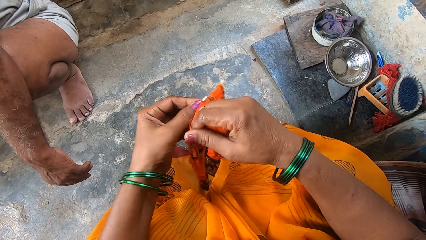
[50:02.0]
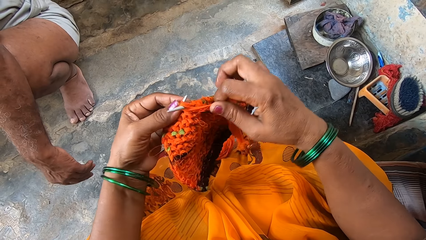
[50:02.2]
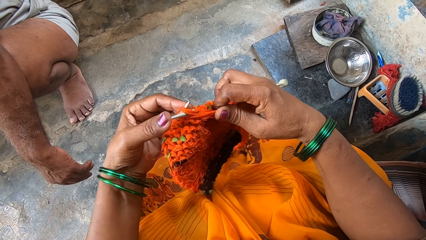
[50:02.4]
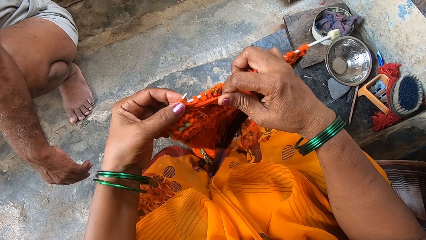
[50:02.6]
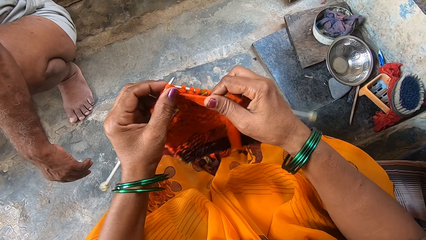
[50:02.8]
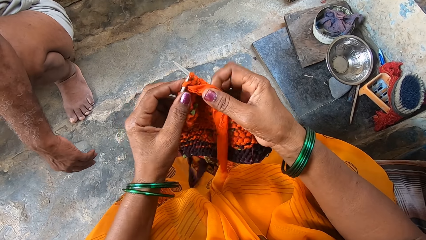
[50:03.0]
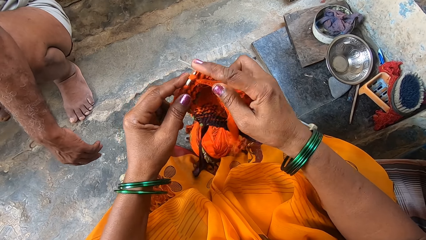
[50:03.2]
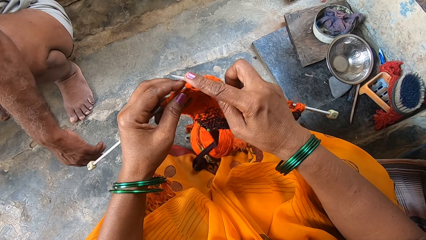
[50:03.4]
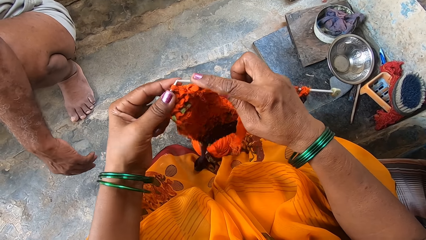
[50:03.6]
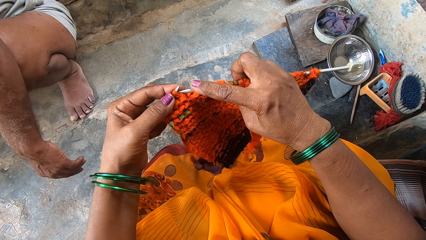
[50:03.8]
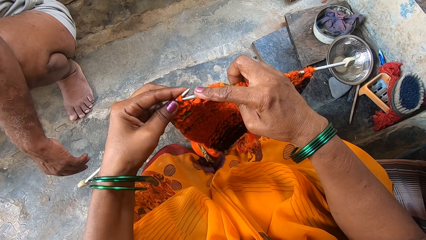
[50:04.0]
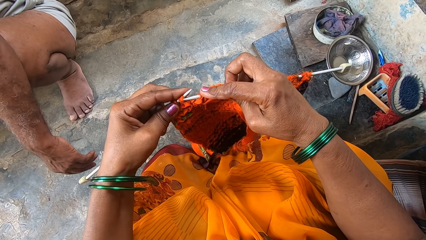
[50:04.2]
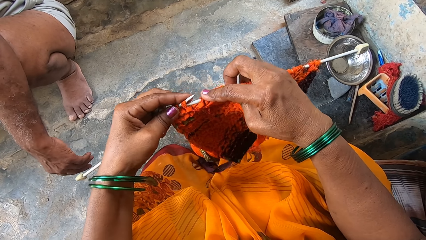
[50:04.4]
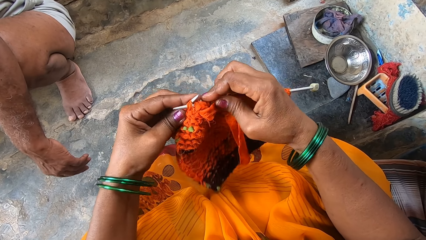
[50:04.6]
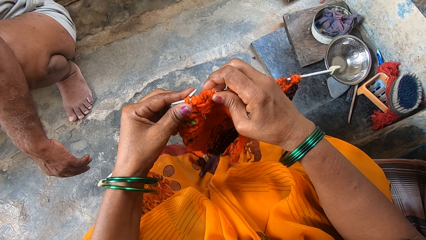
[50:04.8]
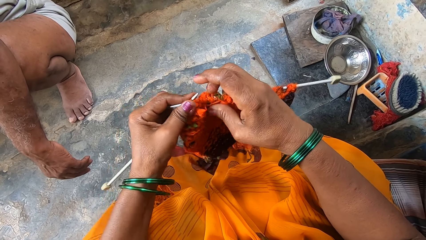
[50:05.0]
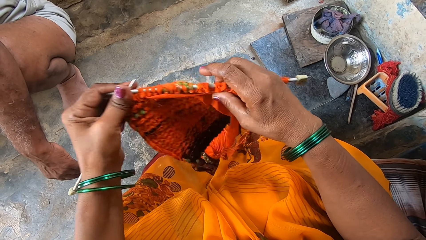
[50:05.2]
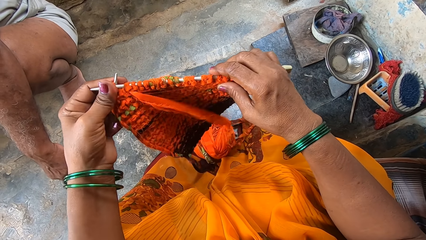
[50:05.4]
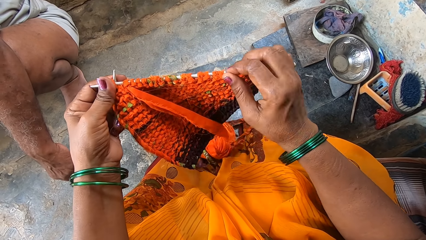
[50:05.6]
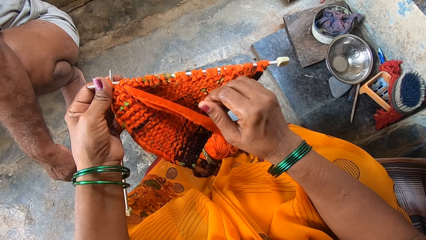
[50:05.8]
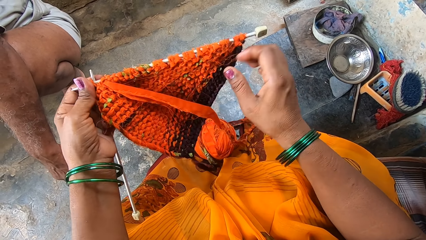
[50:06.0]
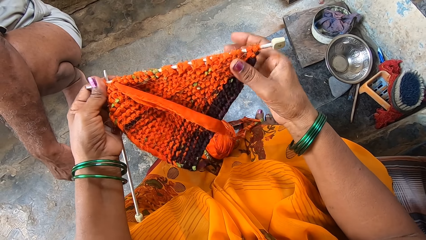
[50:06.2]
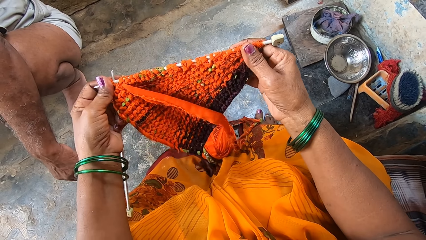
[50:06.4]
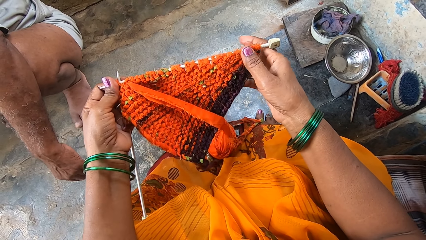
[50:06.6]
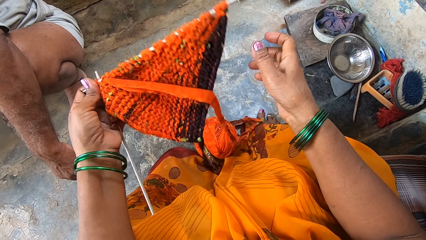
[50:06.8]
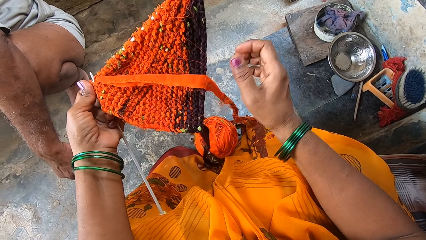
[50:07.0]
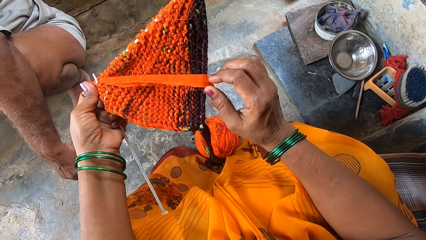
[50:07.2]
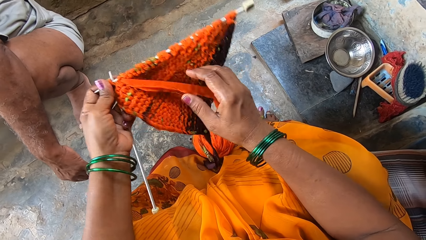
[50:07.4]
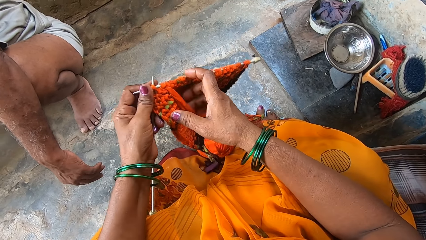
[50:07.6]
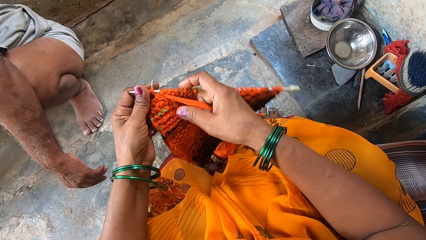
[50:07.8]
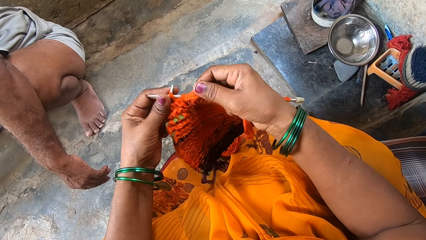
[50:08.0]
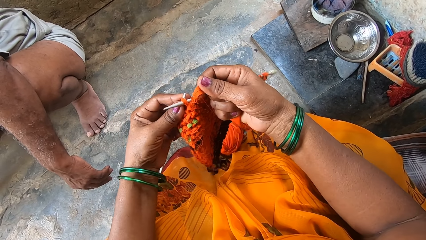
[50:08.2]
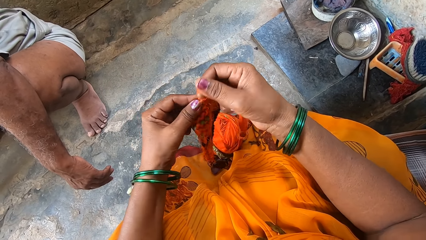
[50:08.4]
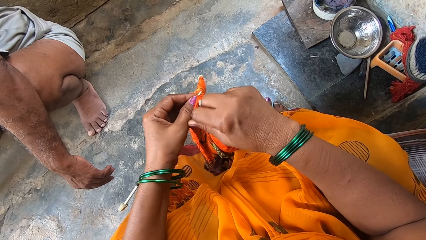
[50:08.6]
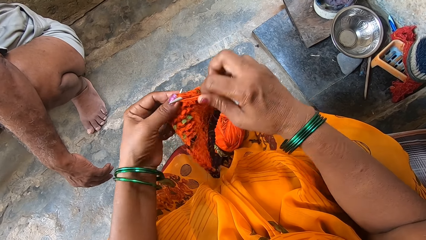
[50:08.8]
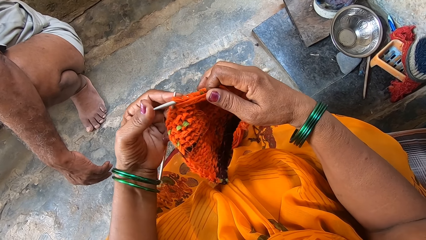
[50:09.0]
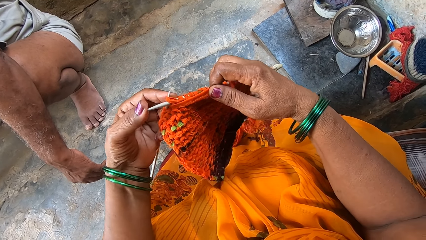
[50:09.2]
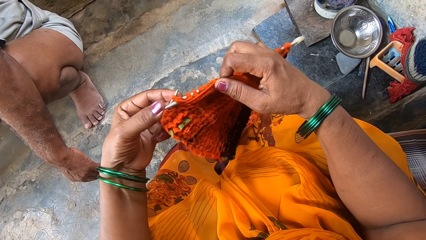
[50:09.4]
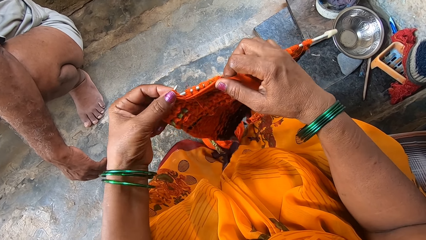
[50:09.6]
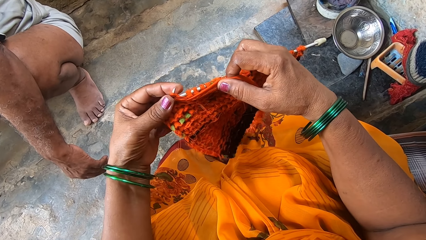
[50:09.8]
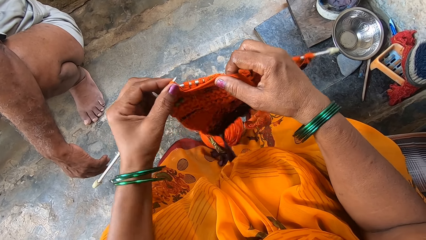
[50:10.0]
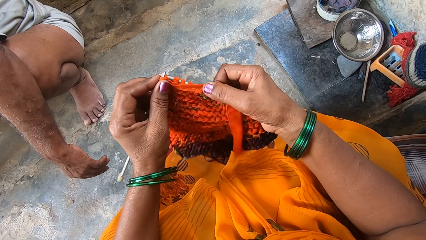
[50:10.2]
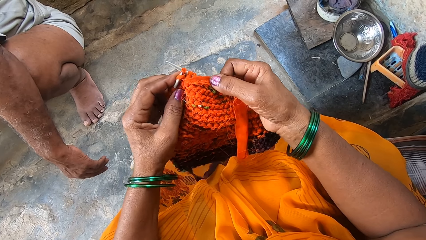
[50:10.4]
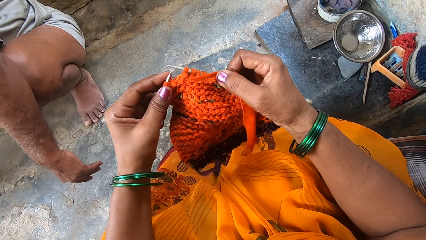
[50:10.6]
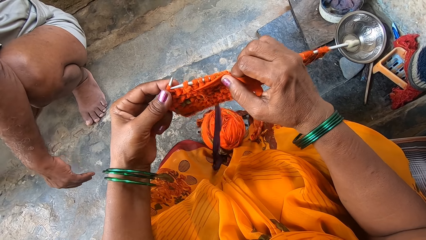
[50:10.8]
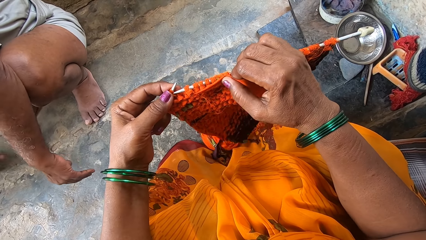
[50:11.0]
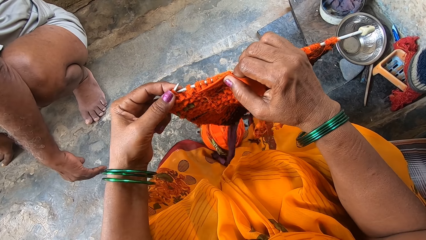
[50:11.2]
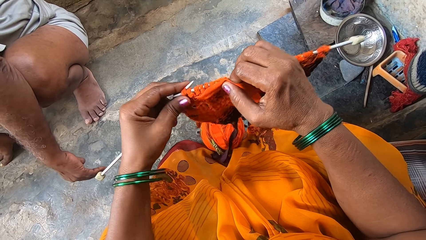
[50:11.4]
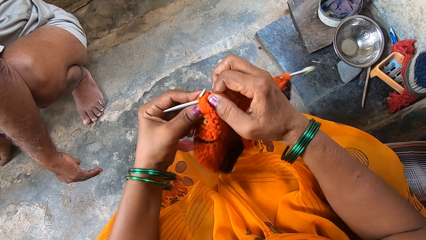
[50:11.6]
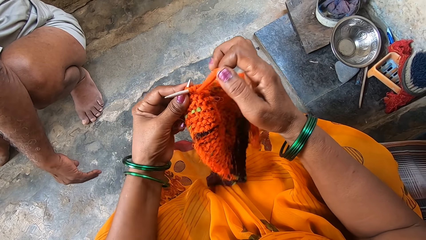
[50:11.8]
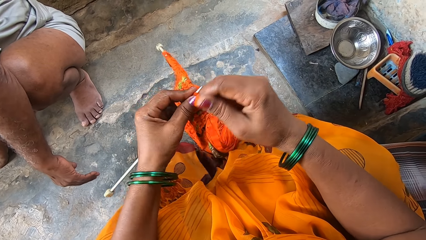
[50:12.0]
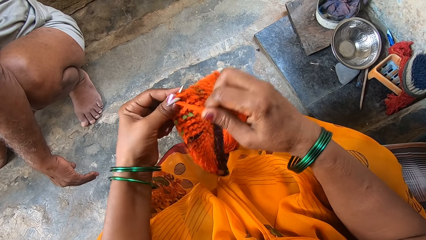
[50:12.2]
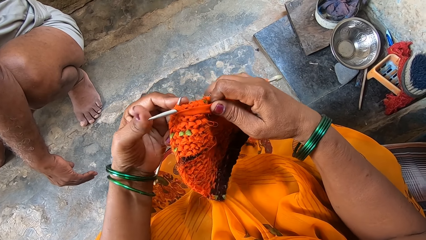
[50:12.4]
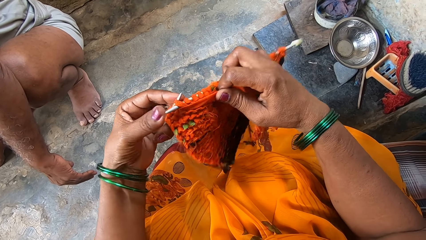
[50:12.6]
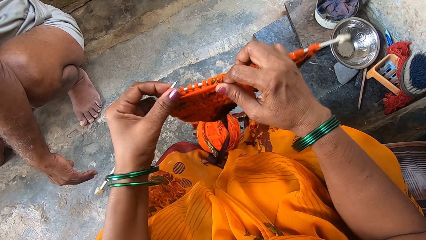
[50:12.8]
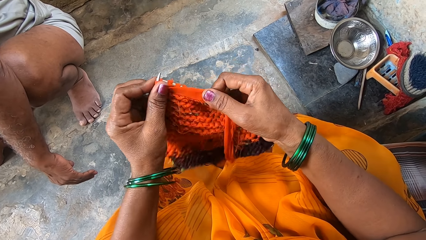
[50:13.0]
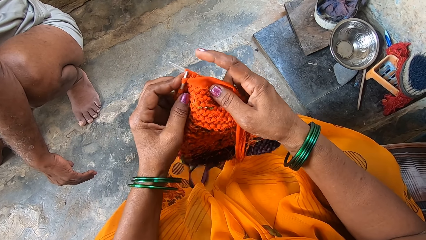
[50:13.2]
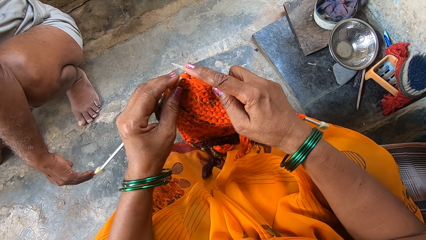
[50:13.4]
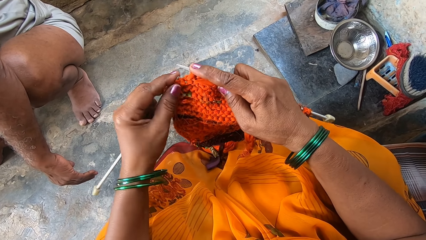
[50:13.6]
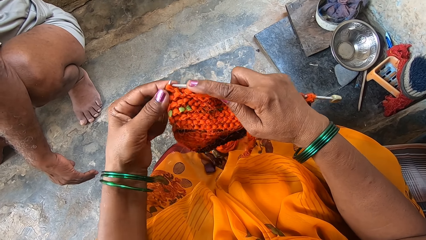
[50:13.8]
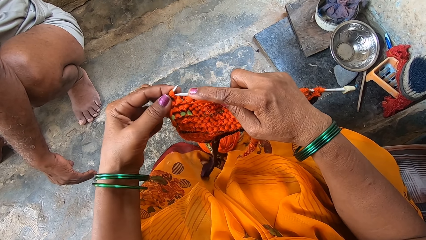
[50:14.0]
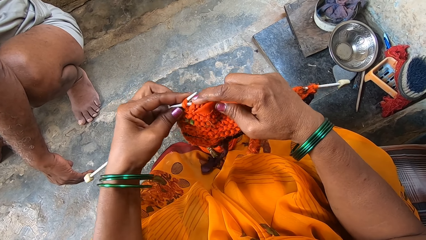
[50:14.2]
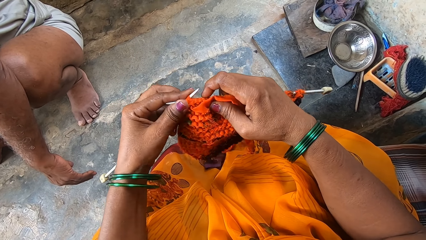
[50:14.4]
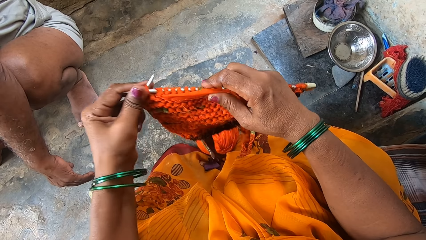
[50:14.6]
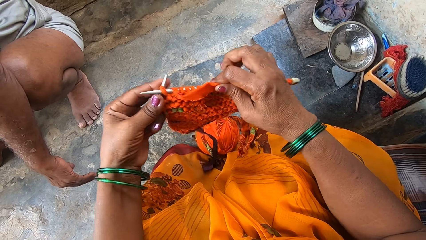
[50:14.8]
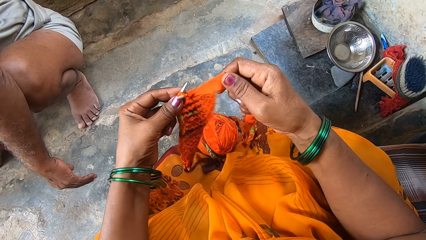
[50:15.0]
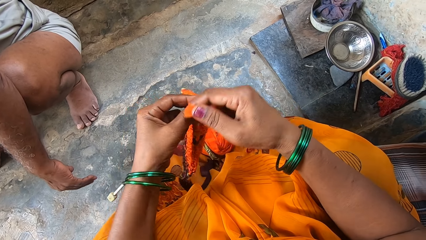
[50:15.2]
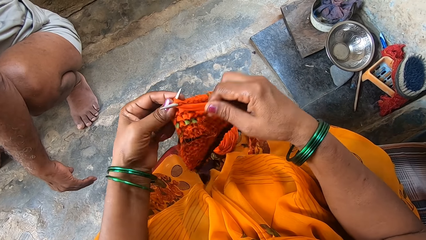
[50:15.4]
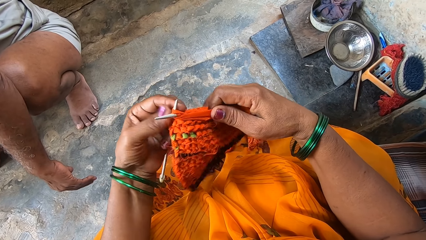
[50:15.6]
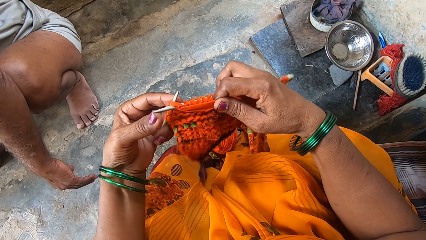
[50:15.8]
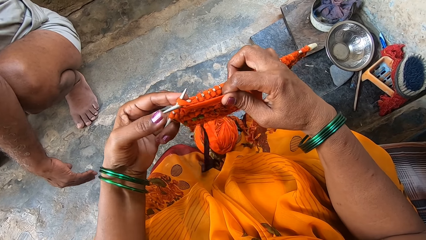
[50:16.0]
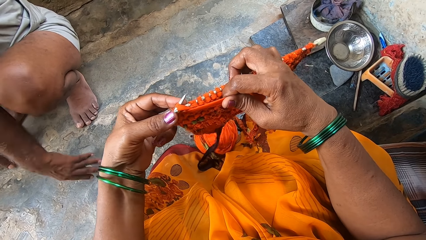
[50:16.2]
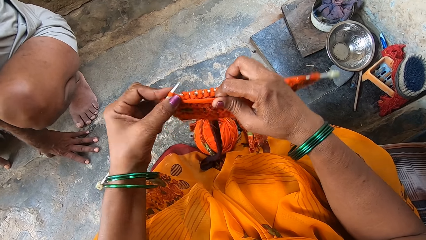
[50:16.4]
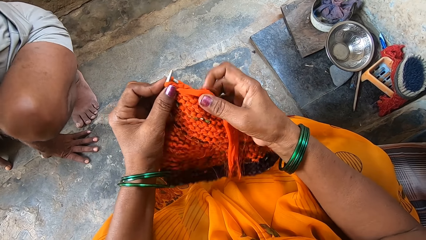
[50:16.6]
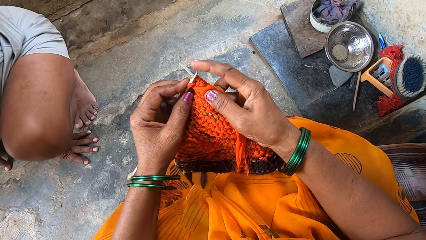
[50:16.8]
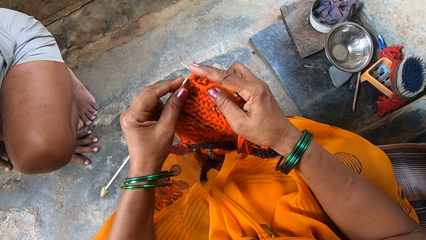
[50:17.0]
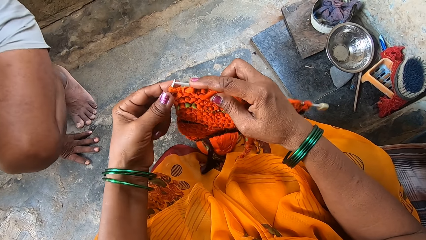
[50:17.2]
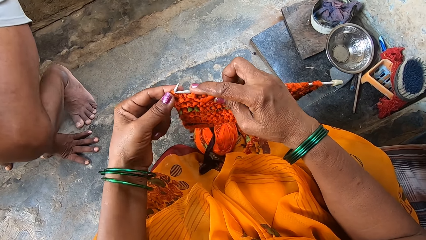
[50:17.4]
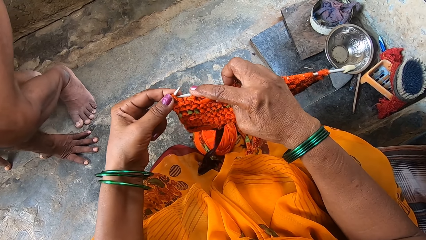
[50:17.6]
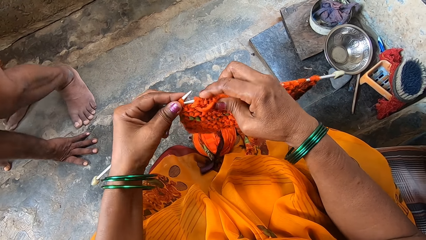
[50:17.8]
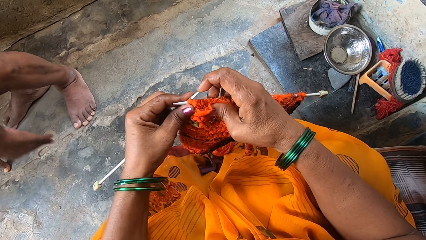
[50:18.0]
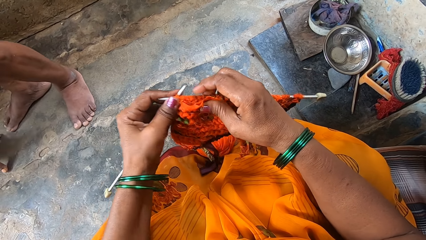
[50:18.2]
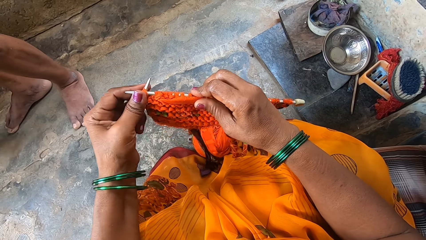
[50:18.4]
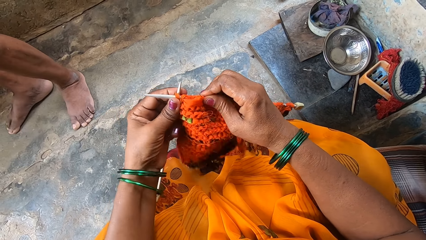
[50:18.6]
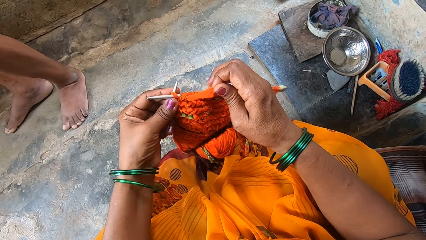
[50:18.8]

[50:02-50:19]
A man squats near the camera wearer. The camera wearer loops a thread on the knitting needle. They knit a fabric. They hold the fabric. They grip the thread. They loop the thread on the knitting needle. They knit the fabric. They loop the thread on the knitting needle. They knit the fabric. They hold the thread. They loop the thread on the knitting needle. They knit the fabric. The man stands up.
